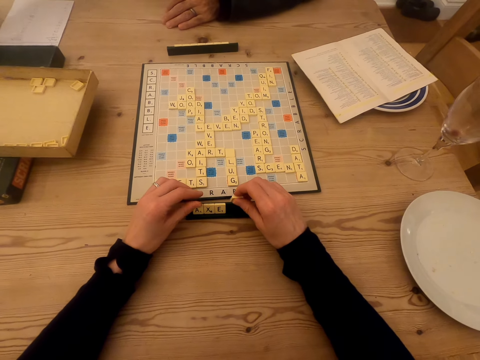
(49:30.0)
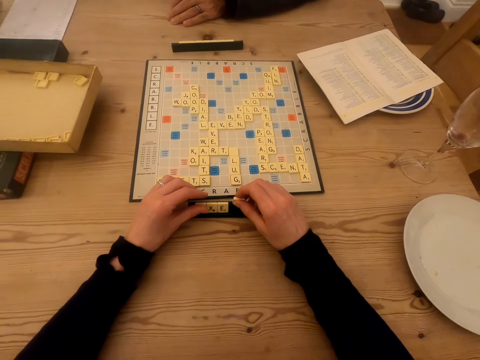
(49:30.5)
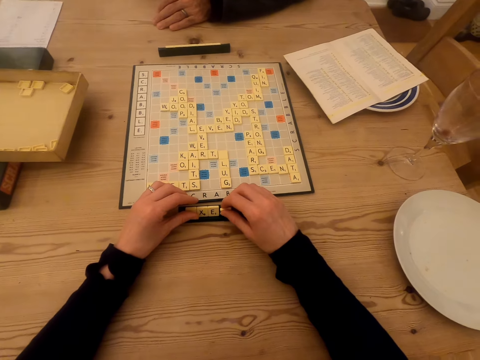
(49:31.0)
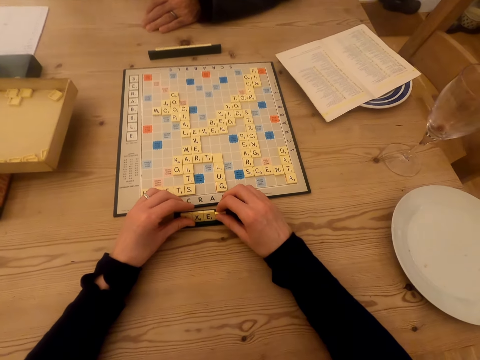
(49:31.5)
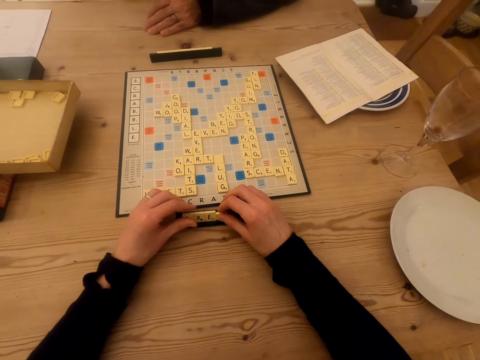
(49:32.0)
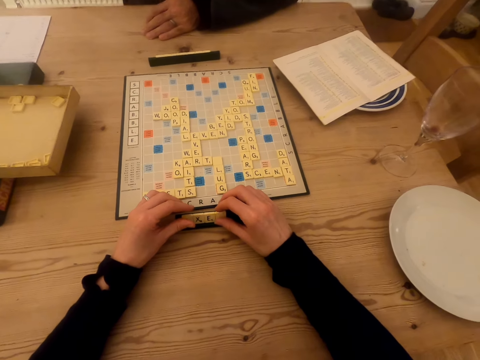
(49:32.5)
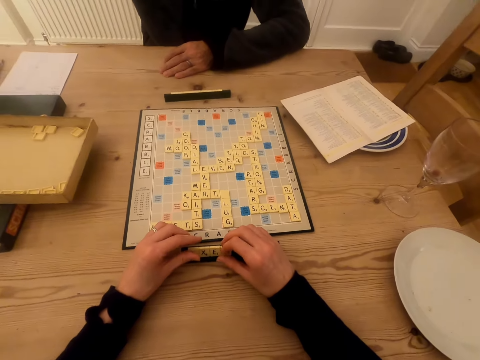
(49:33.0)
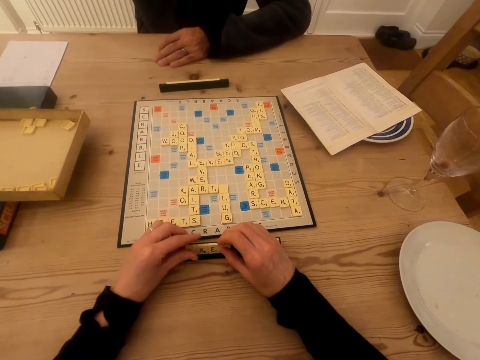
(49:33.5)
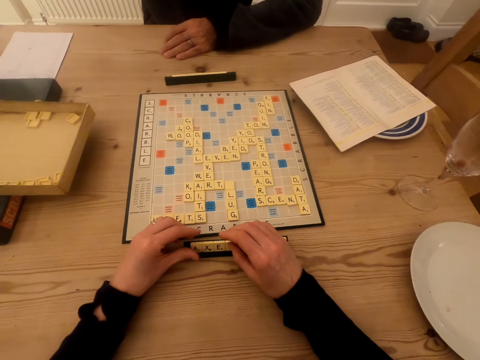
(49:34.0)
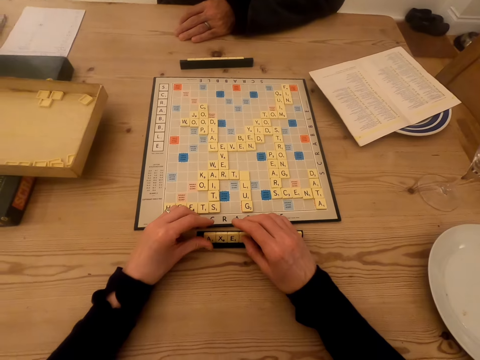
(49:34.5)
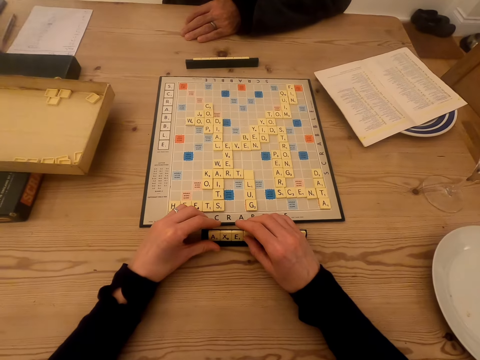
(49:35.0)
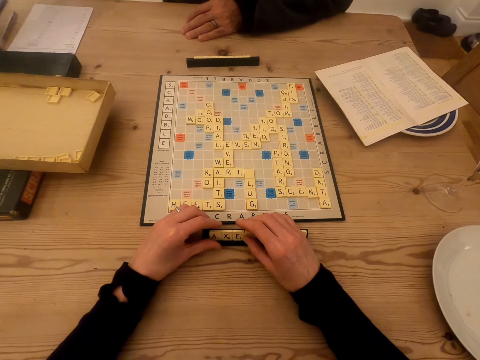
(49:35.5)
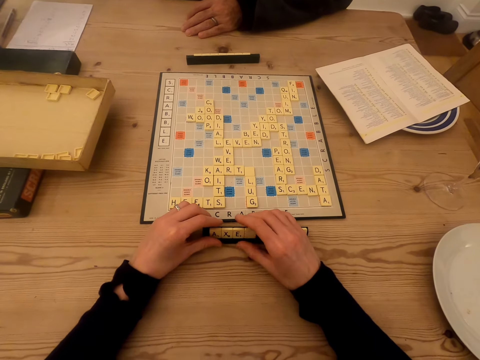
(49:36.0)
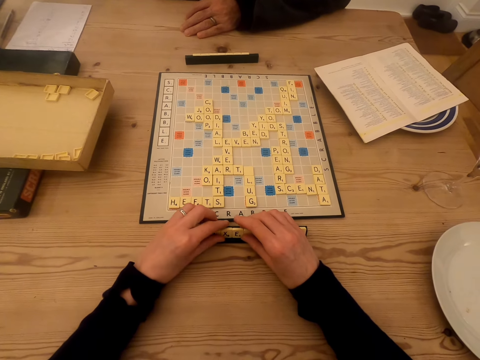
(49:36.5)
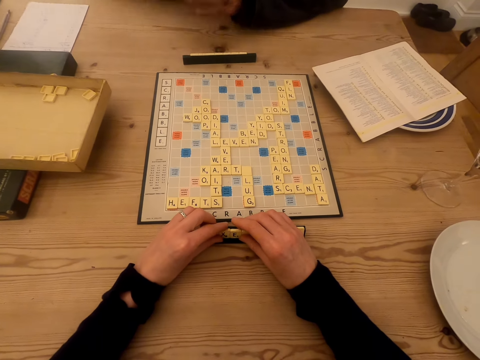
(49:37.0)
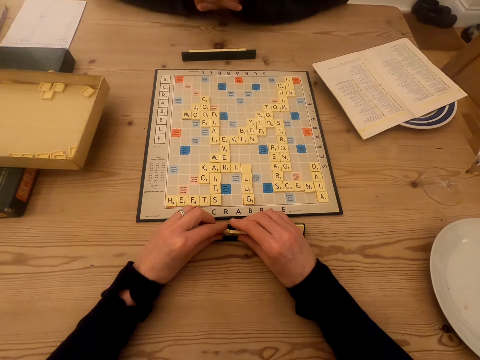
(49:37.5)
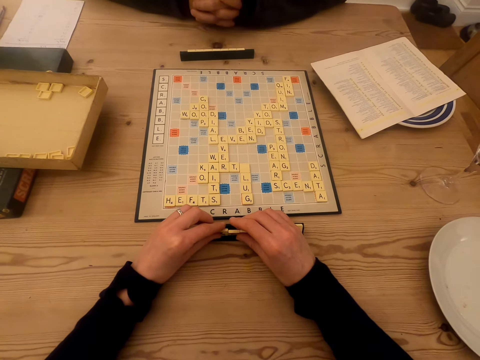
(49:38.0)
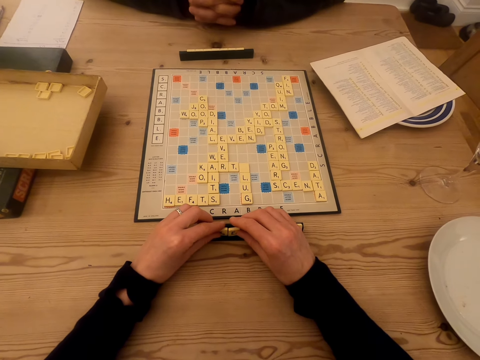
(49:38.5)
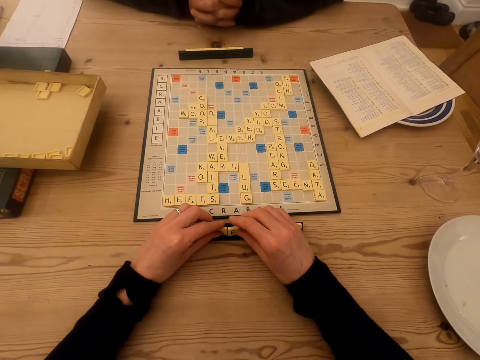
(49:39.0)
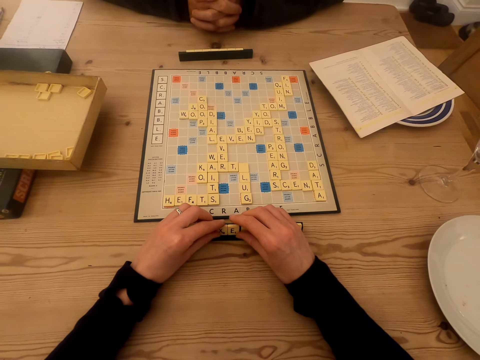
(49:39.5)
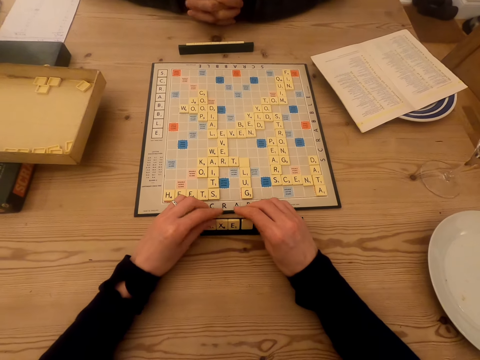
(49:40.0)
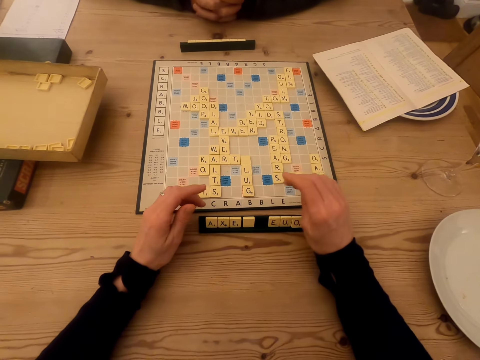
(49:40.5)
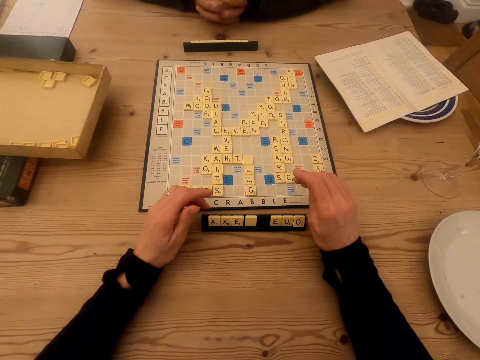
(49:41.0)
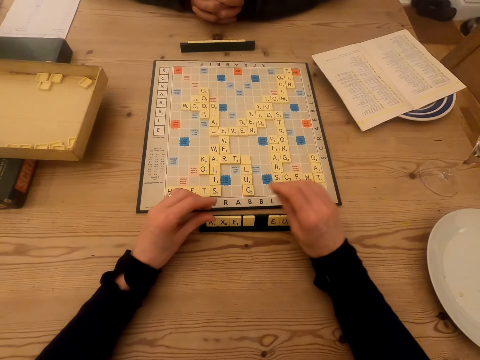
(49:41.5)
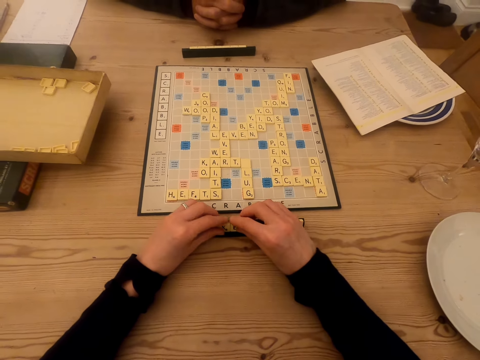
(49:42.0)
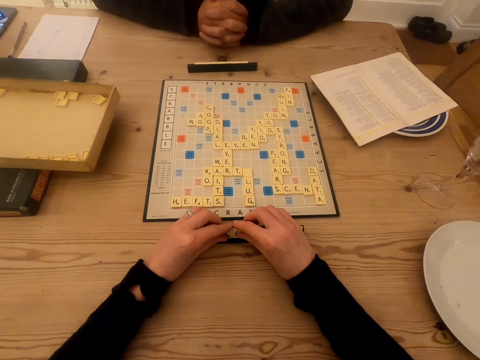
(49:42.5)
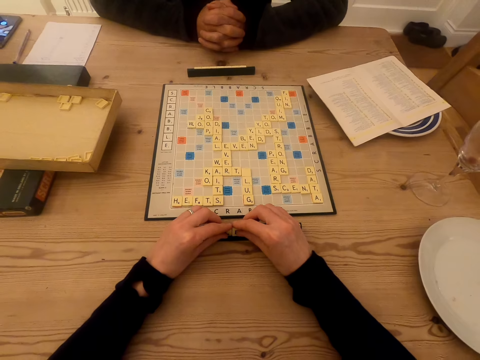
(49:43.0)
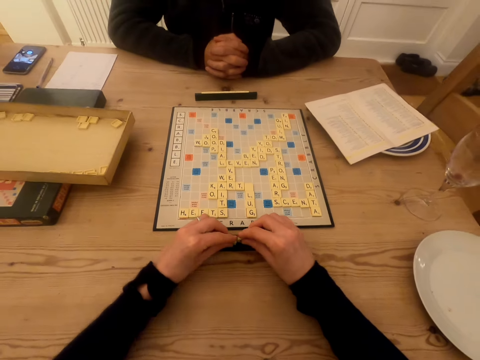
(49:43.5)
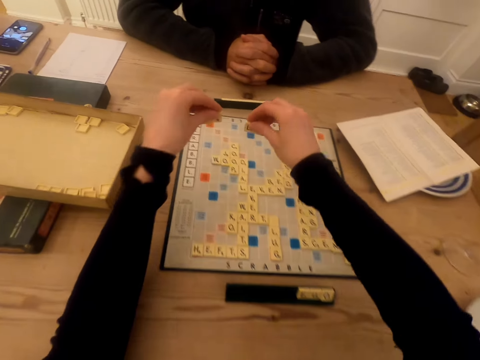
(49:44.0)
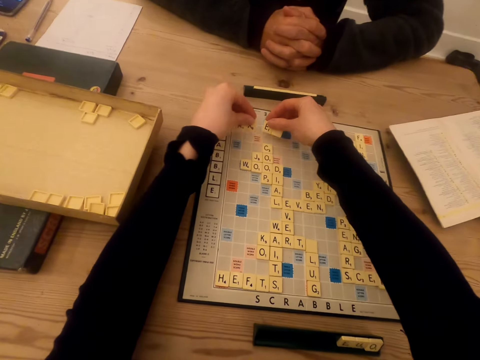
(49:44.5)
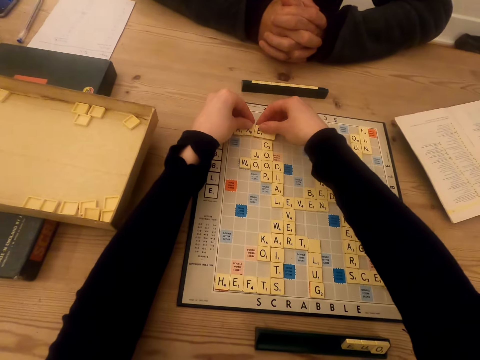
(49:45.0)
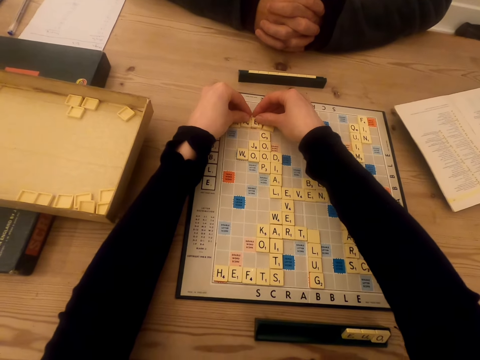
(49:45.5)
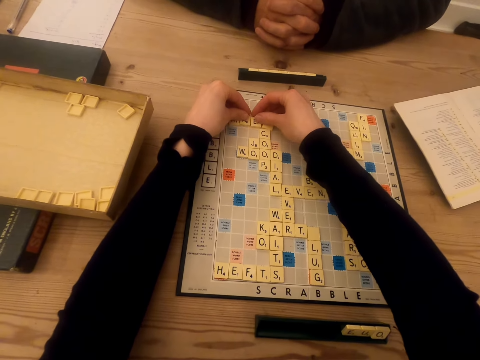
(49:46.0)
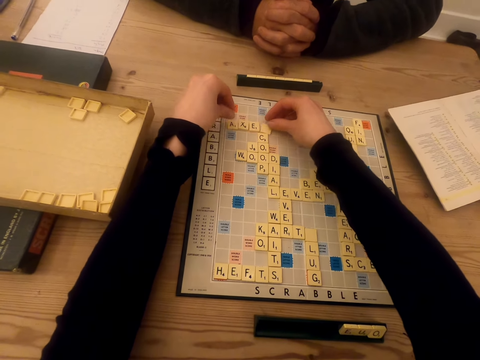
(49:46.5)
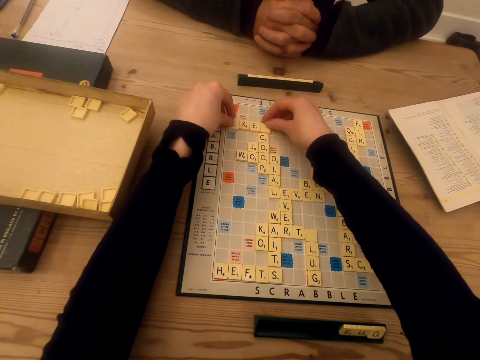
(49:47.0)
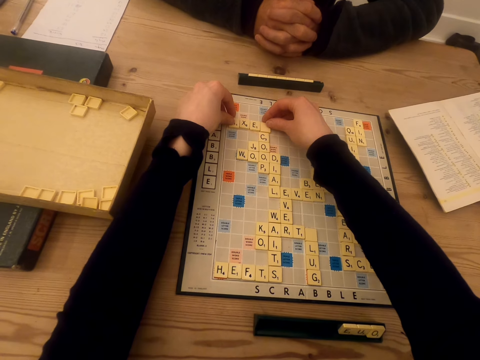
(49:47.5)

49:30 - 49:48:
The camera wearer touches the tiles on the chalkboard tile place card holder. They talk to a man. They touch the tiles on the chalkboard tile place card holder. They talk to the man. They look at the tiles on the chalkboard tile place card holder. The man talks to the camera wearer. The camera wearer touches the tiles on the chalkboard tile place card holder. They put the tiles on the scrabble board.

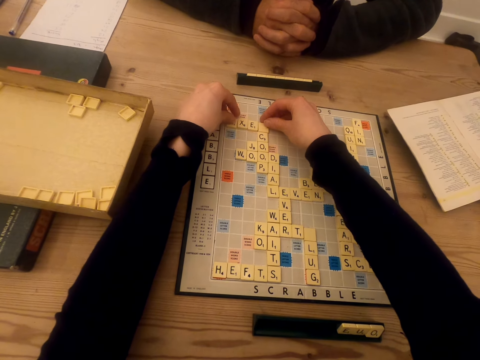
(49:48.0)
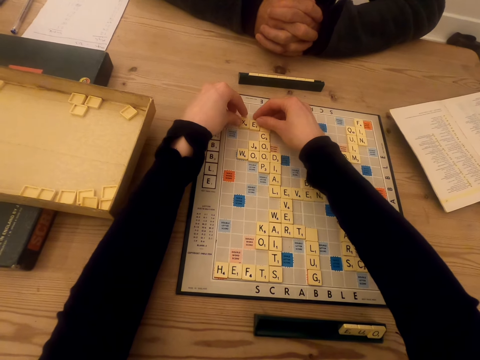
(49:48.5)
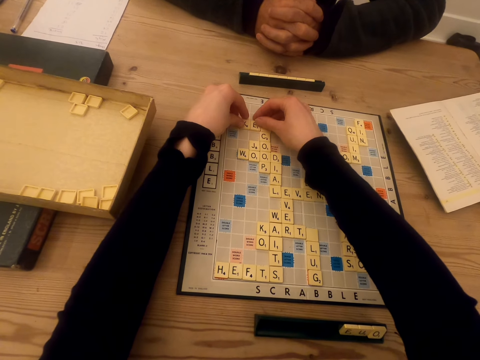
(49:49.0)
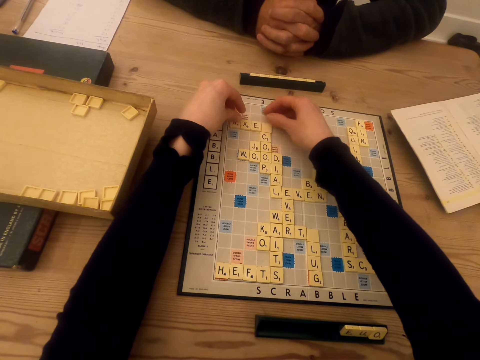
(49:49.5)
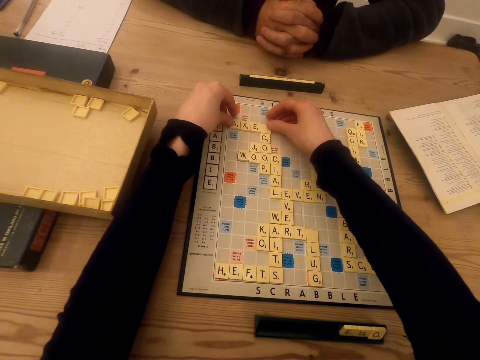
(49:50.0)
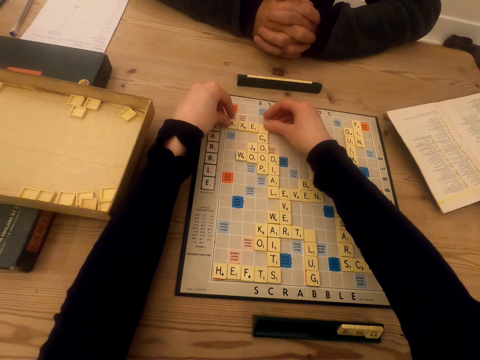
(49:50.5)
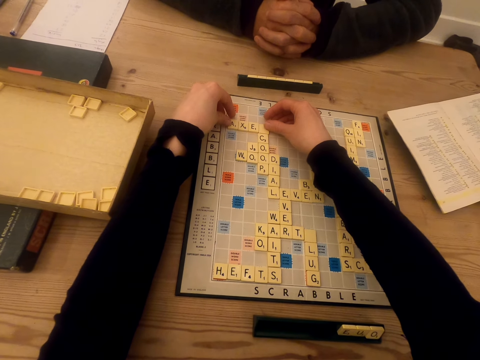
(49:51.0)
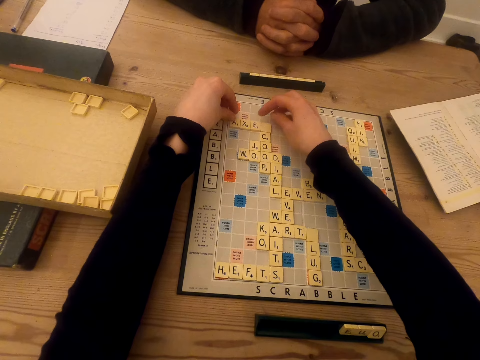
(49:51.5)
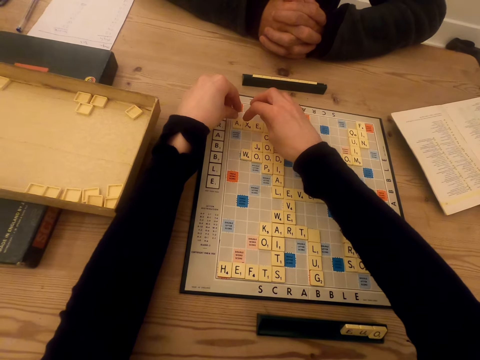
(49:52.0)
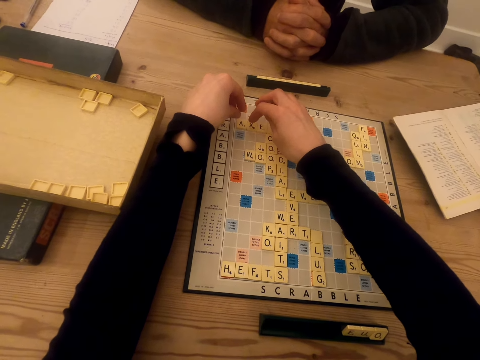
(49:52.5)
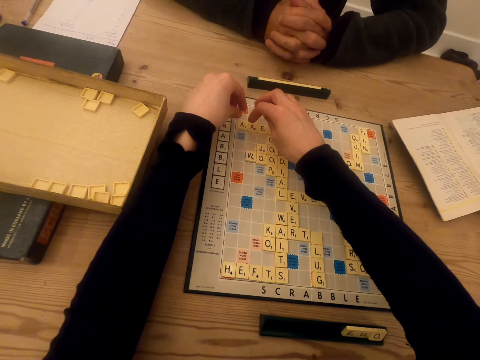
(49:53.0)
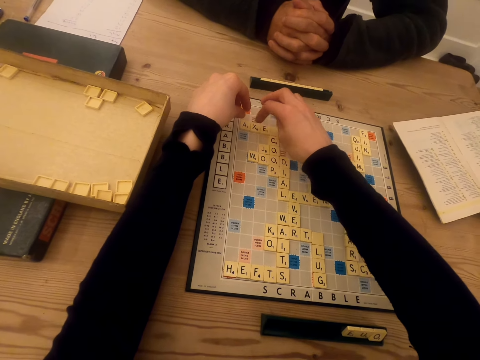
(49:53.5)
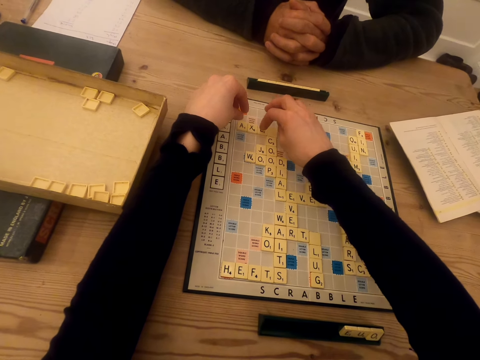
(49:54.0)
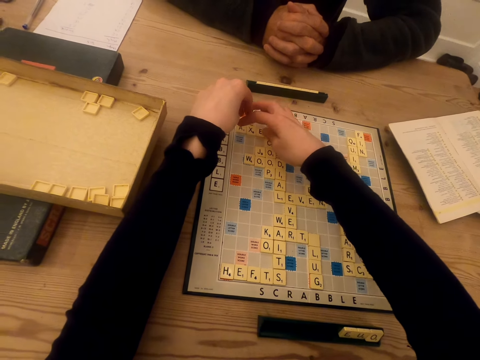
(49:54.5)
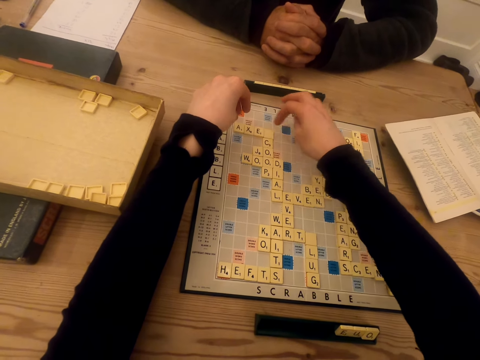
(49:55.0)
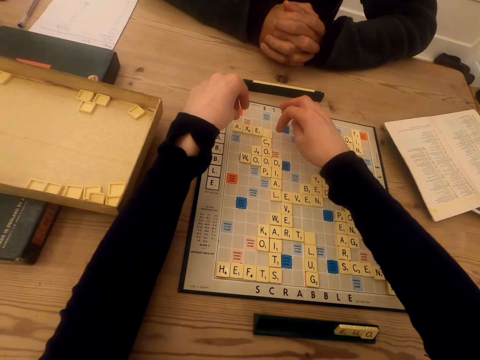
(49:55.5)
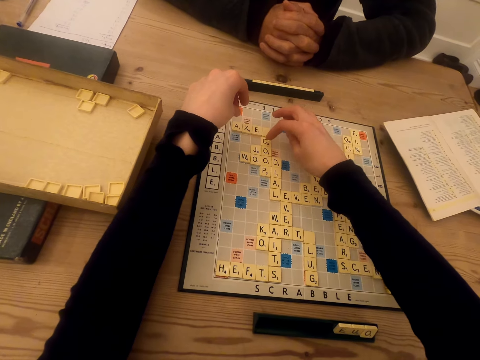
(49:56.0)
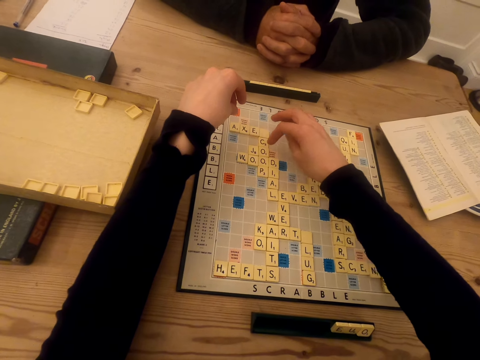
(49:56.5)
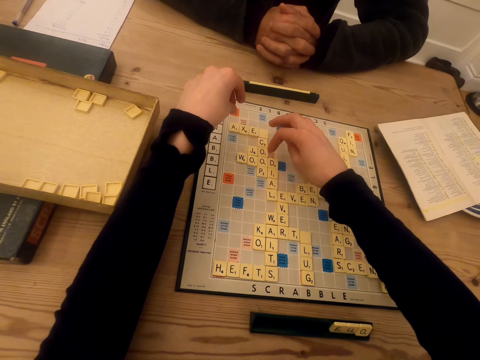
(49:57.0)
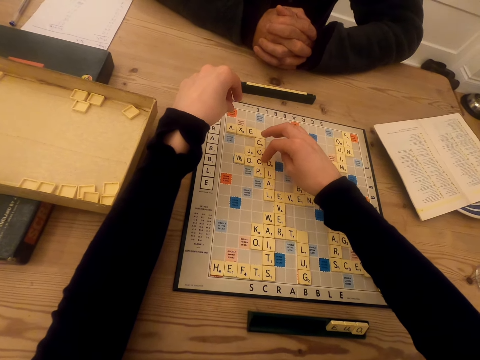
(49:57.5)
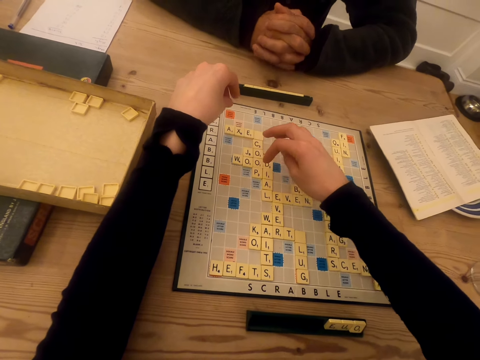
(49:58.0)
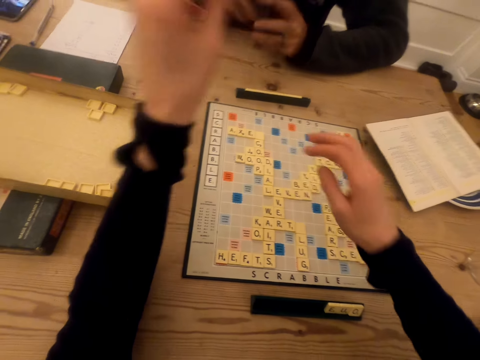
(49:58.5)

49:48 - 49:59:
The camera wearer counts the tiles.
